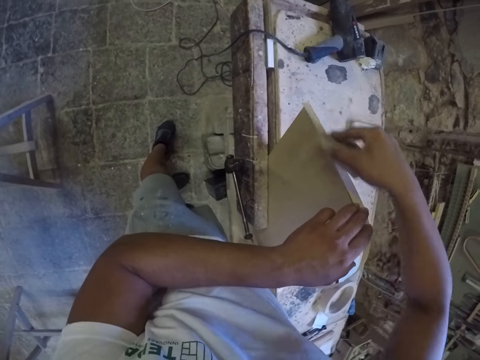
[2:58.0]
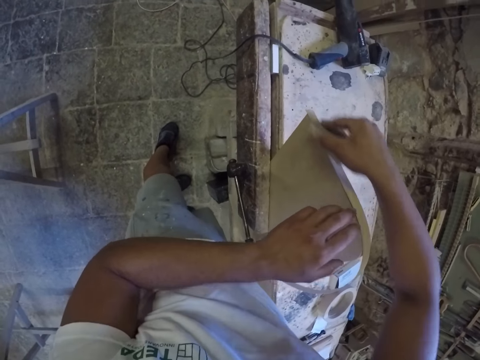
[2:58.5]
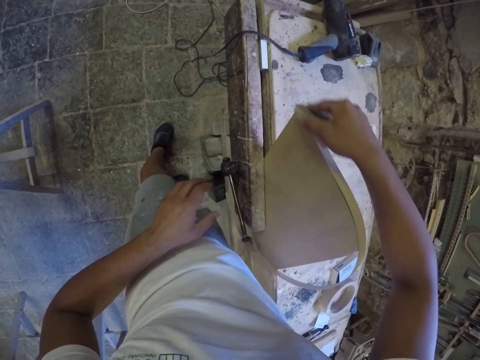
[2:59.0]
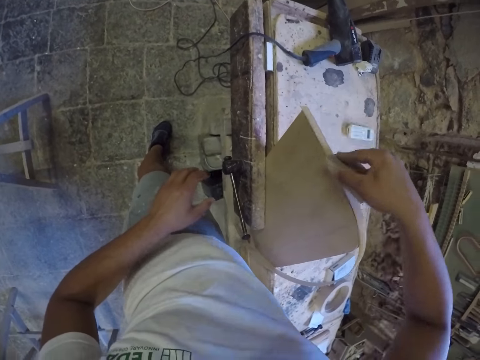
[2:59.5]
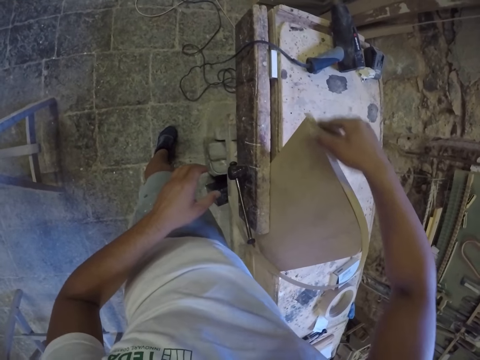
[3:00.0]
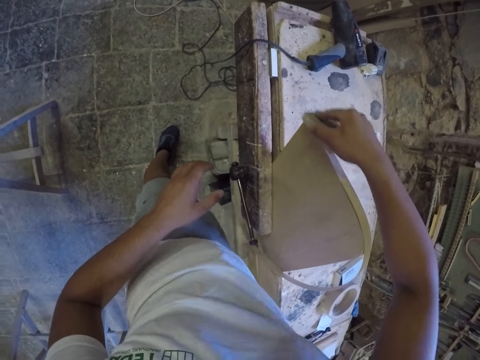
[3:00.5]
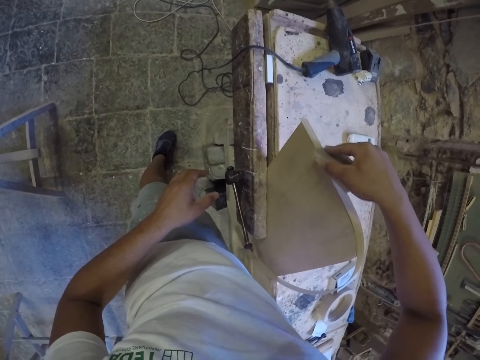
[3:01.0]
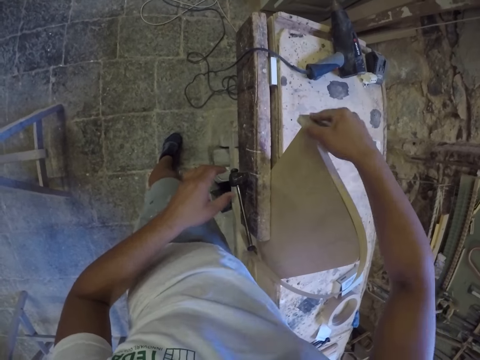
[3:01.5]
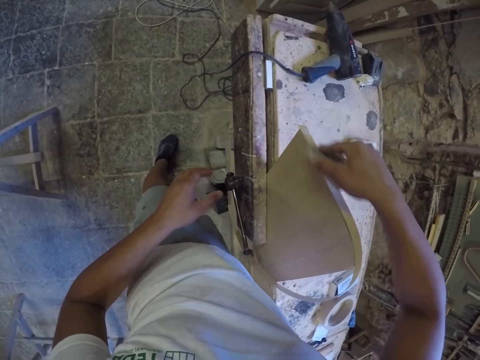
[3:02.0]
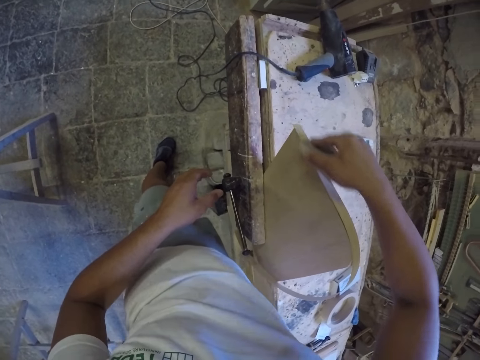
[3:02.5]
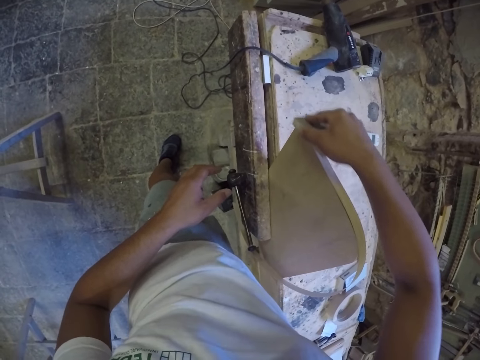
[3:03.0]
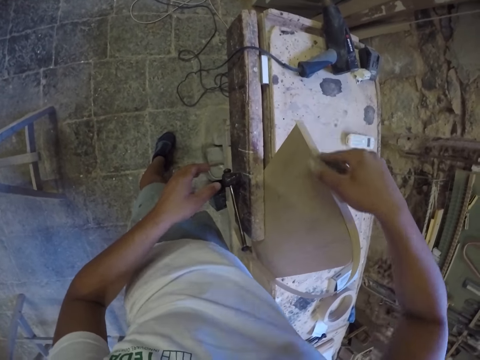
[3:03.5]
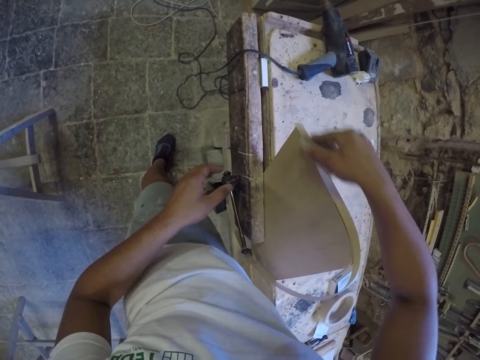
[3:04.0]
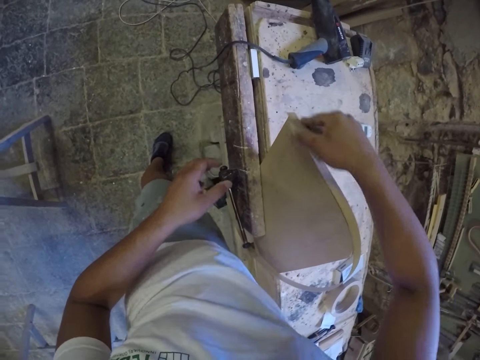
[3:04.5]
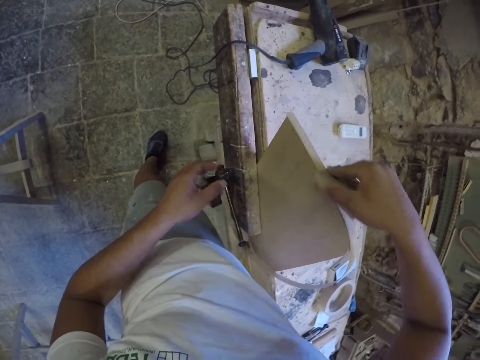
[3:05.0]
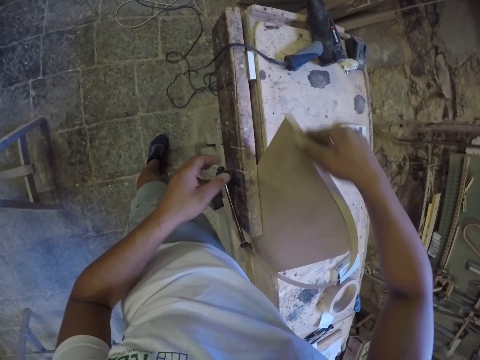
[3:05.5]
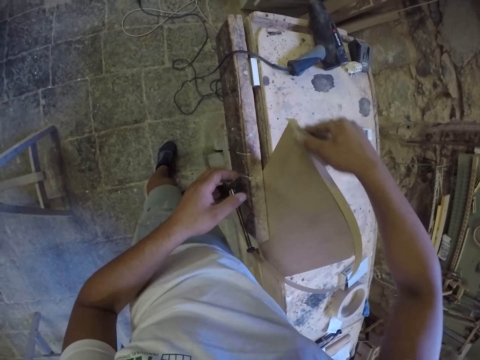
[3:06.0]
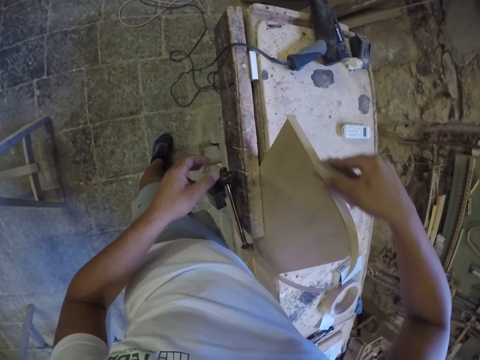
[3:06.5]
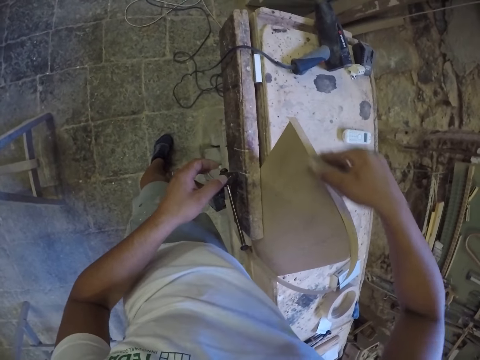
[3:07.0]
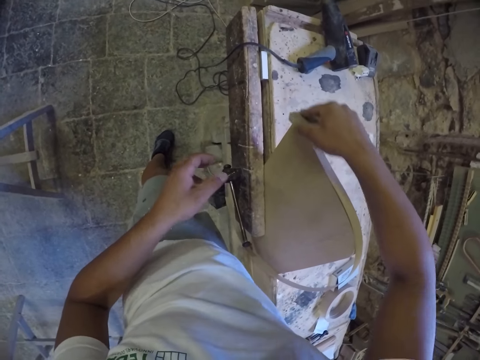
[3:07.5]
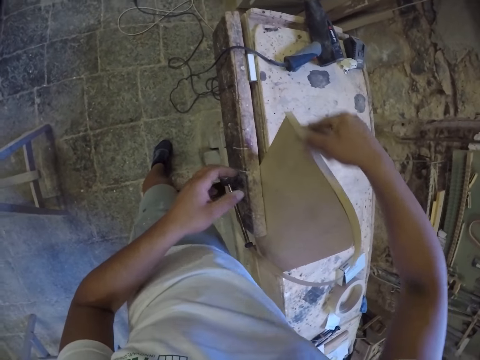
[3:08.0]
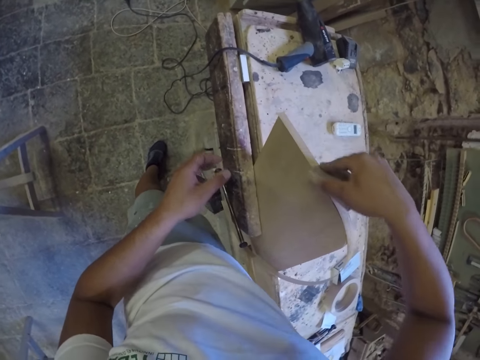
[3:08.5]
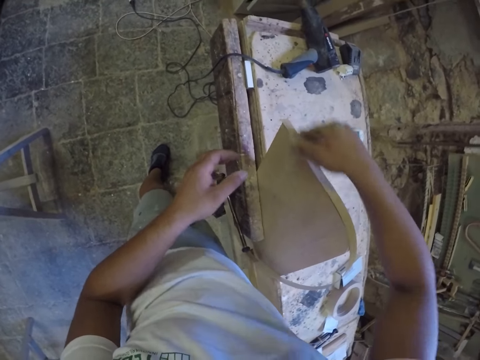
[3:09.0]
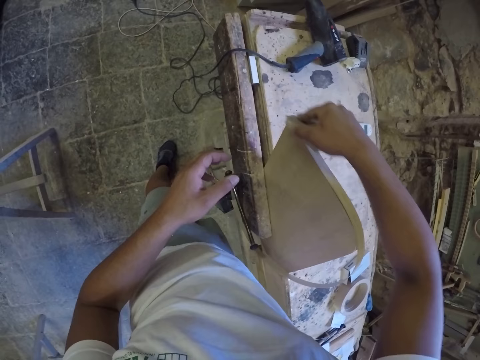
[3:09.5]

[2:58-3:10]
The camera wearer fixes something to the wood.

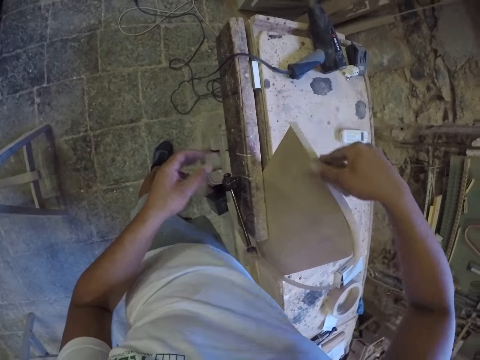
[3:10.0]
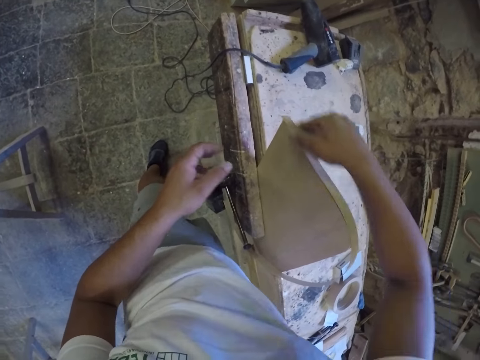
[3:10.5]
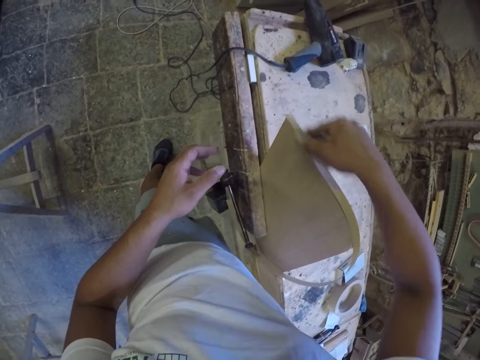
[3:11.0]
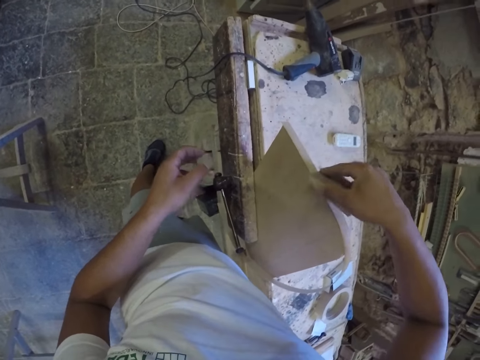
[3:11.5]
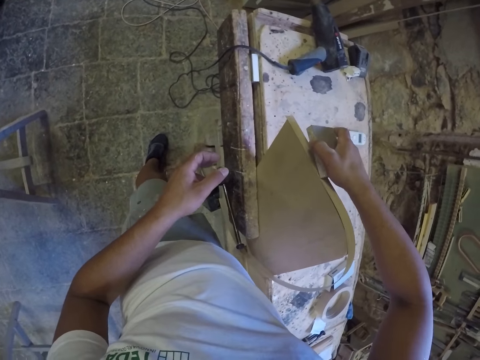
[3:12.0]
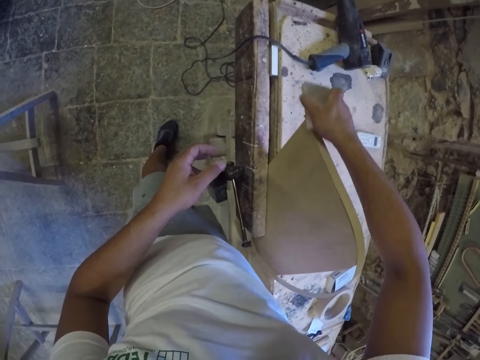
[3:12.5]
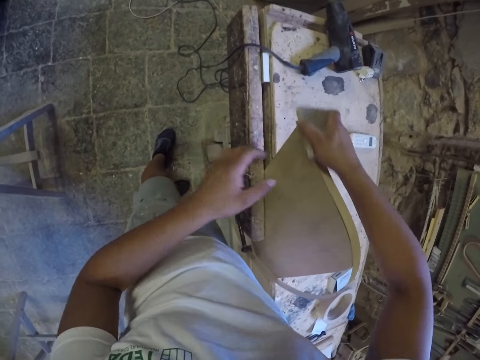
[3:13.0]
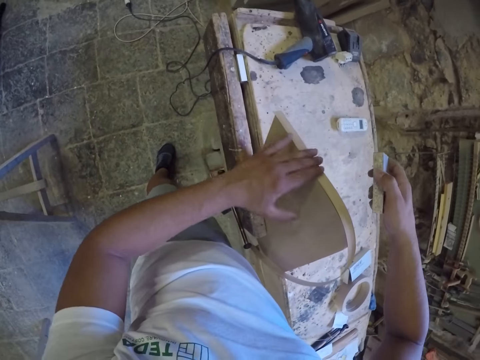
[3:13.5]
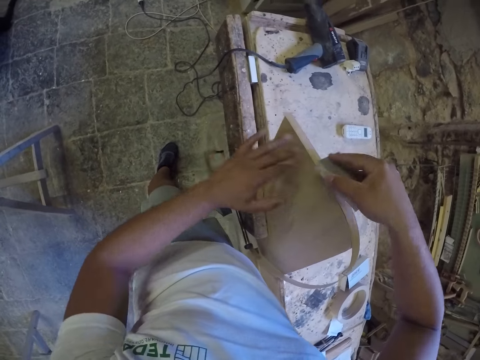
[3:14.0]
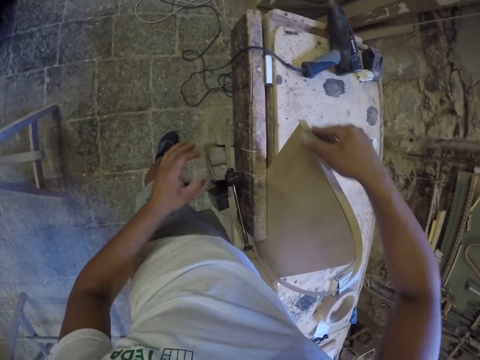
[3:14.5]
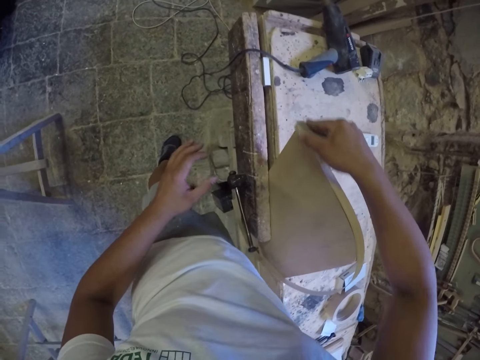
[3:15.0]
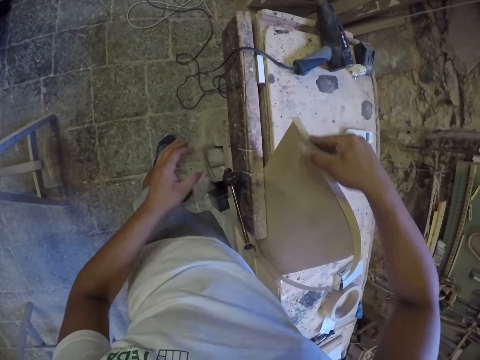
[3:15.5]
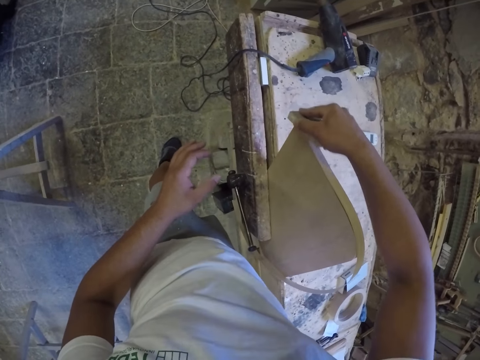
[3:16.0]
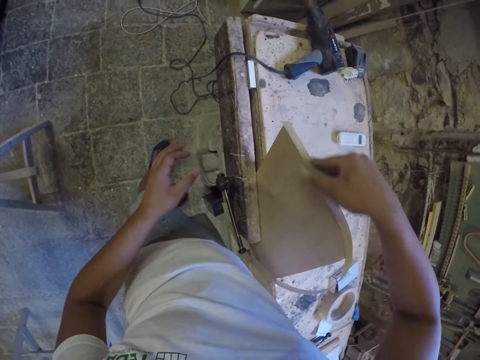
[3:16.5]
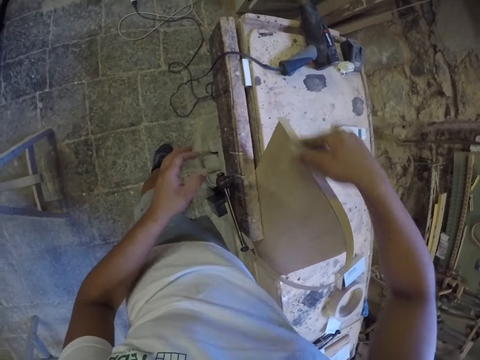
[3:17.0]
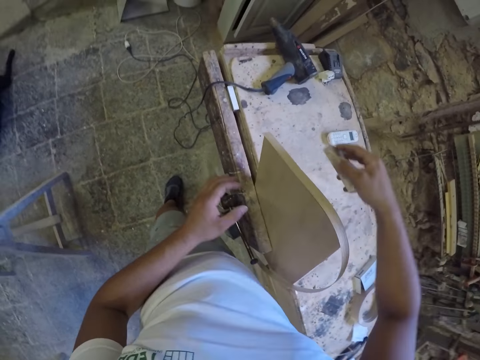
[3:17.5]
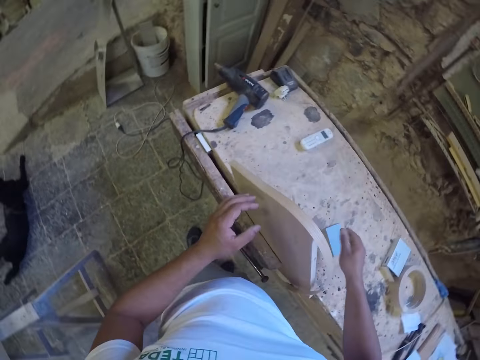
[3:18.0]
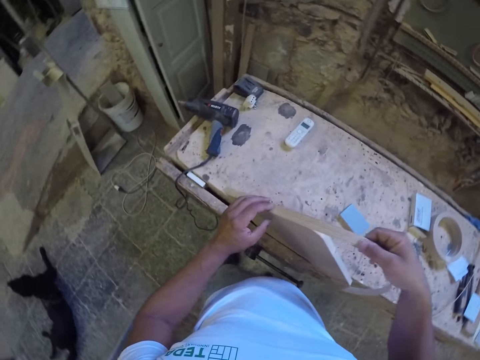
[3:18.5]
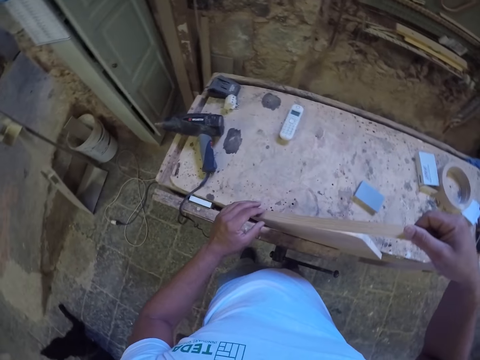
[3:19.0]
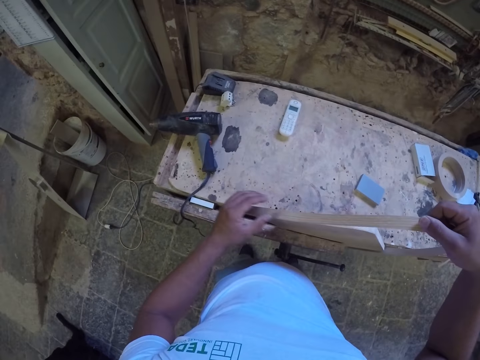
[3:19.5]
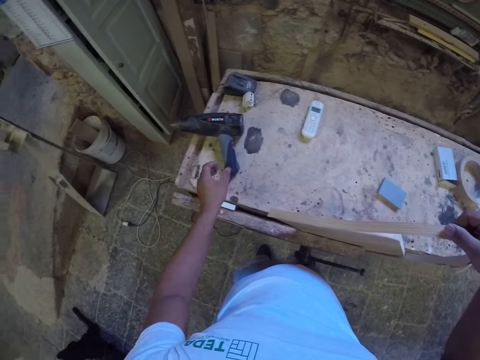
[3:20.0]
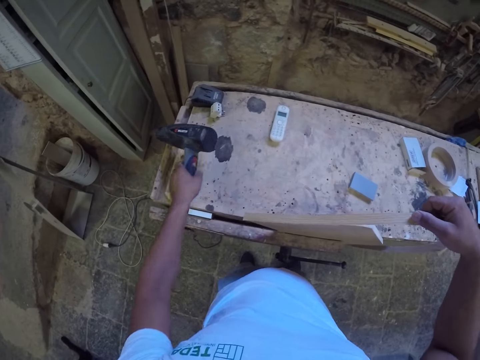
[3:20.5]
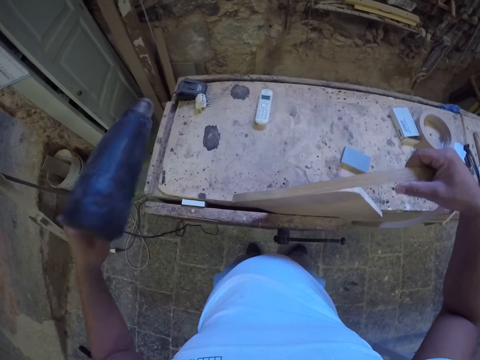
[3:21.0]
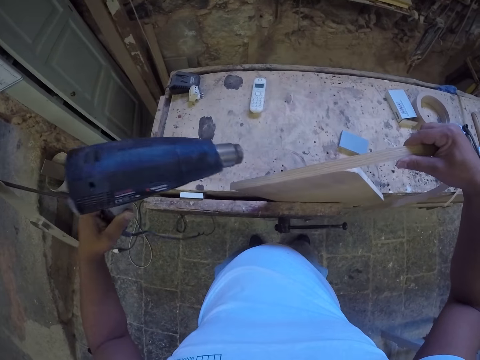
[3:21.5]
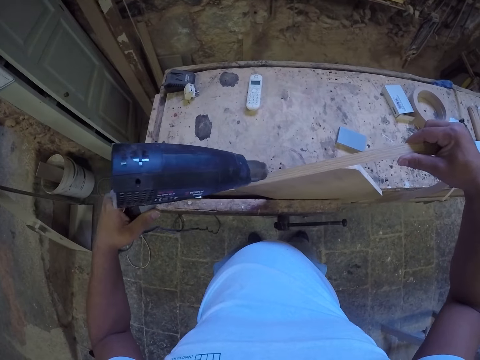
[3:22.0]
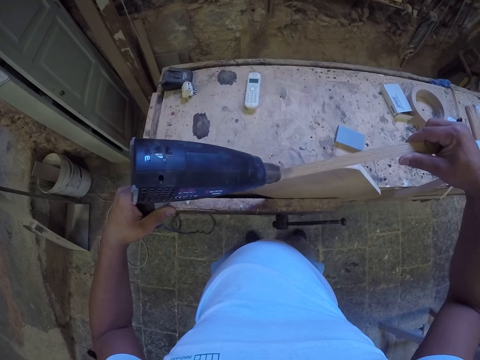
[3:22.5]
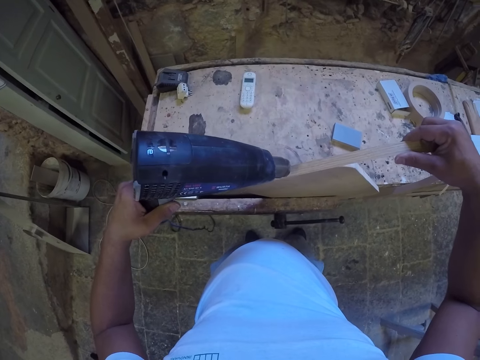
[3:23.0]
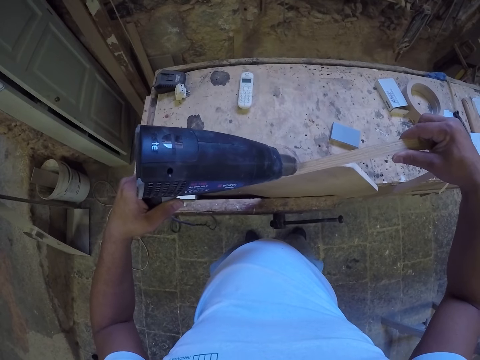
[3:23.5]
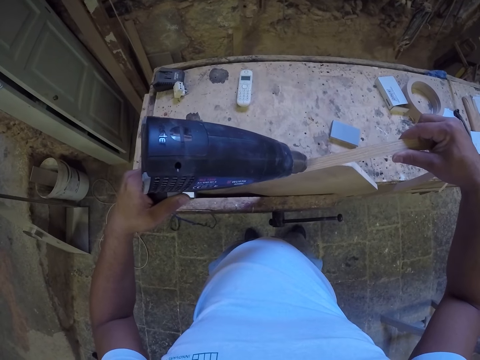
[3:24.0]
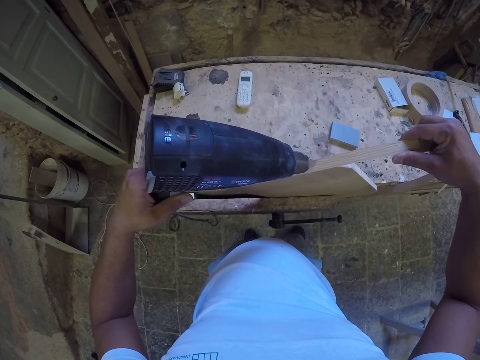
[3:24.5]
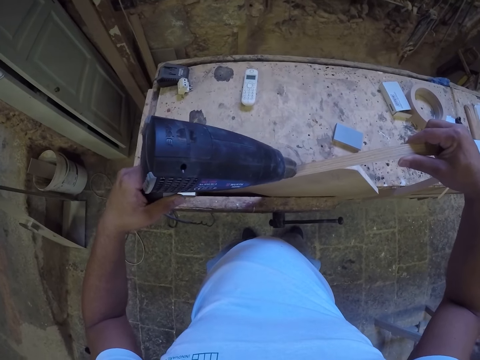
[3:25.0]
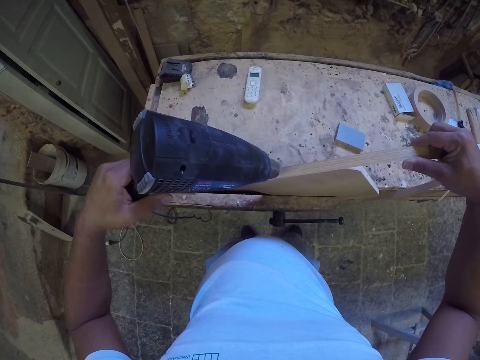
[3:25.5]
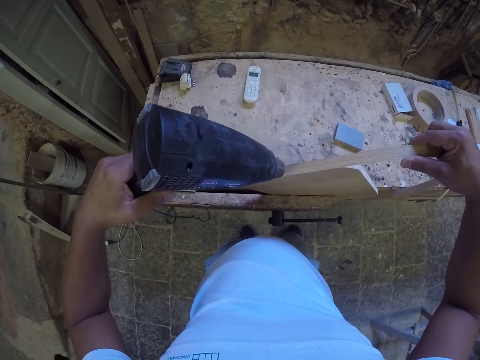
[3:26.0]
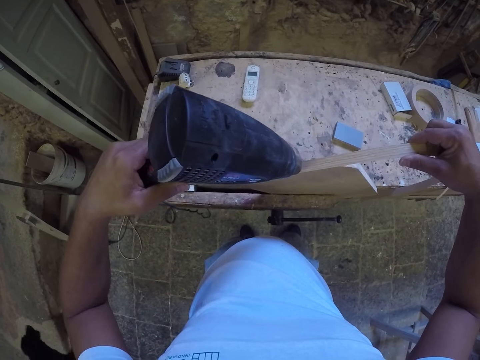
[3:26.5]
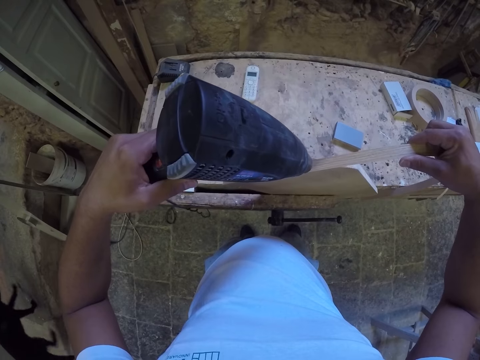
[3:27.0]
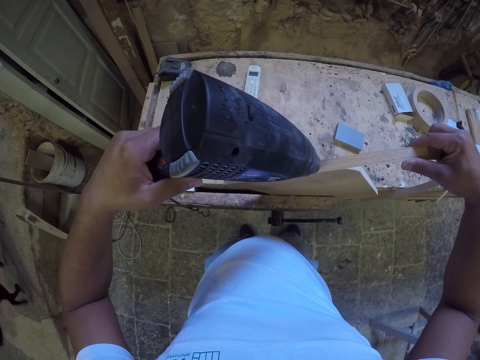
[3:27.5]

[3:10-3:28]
The camera wearer feels the wood with the left hand. They fix something to the wood. They drop the wood. They put a grit stone on the table. They put something to the wood. They pull a thin piece of wood. They pick up a blow dry. They blow on the piece of wood.
